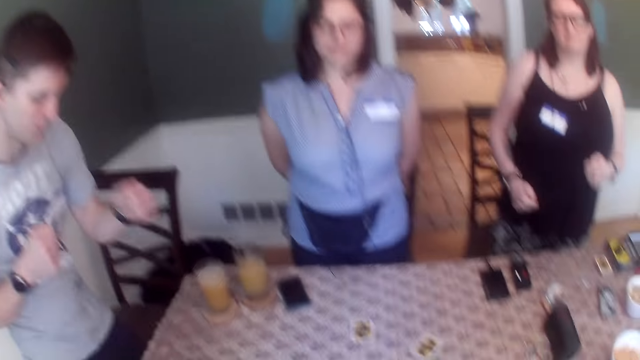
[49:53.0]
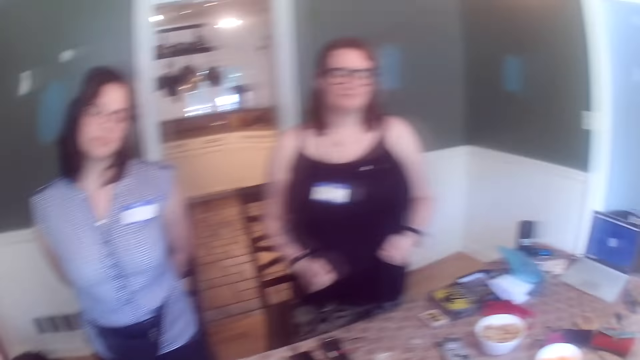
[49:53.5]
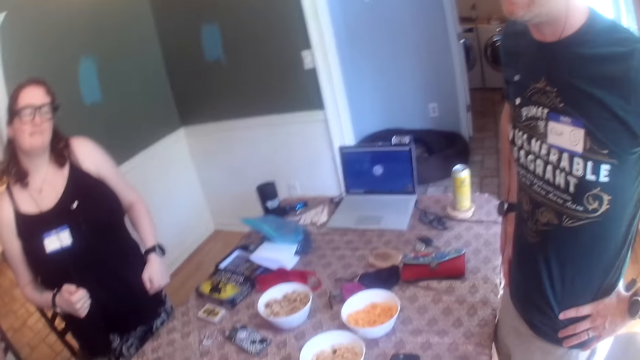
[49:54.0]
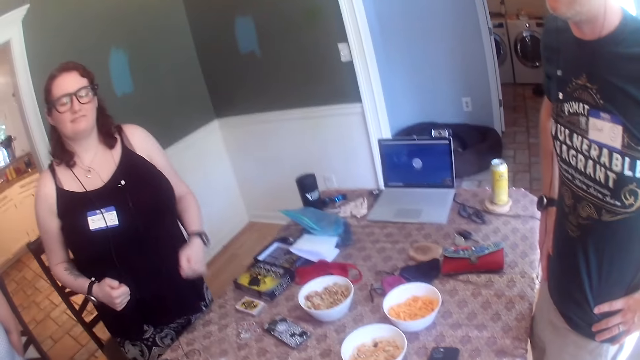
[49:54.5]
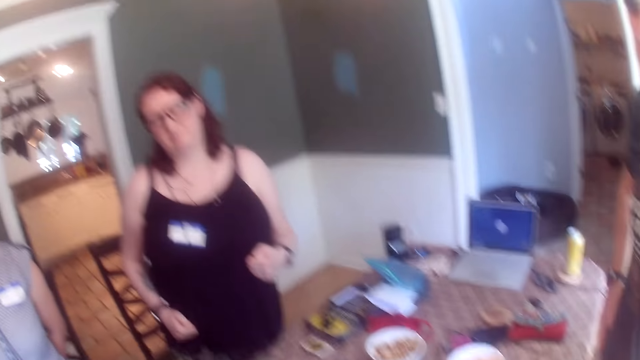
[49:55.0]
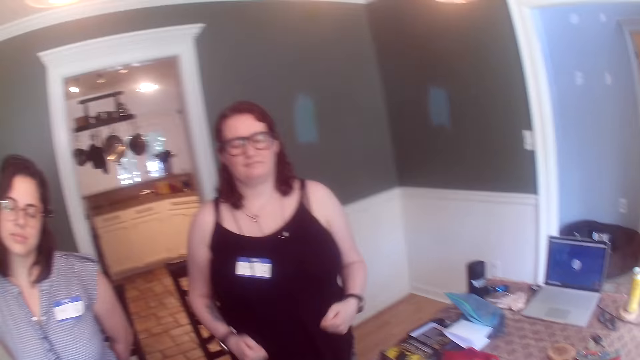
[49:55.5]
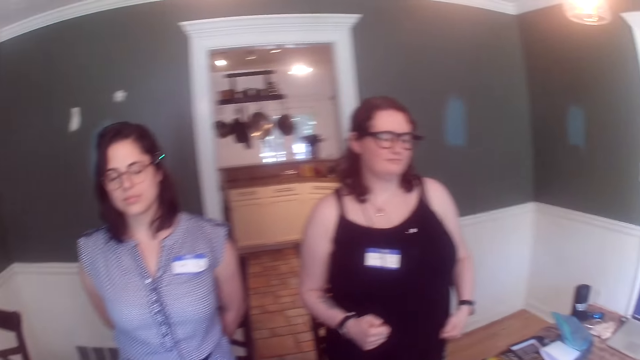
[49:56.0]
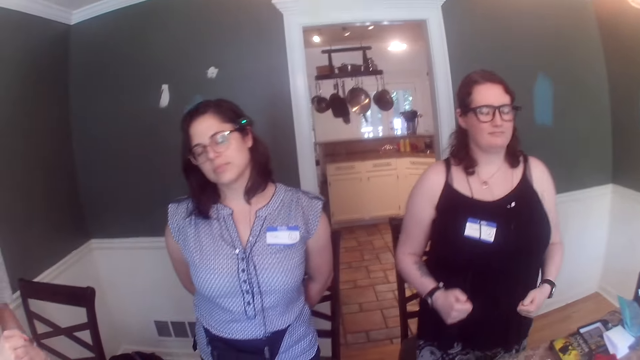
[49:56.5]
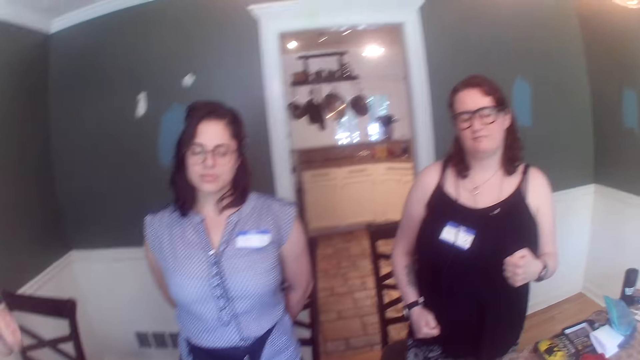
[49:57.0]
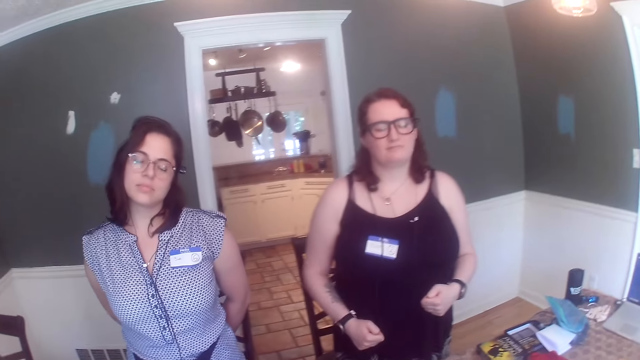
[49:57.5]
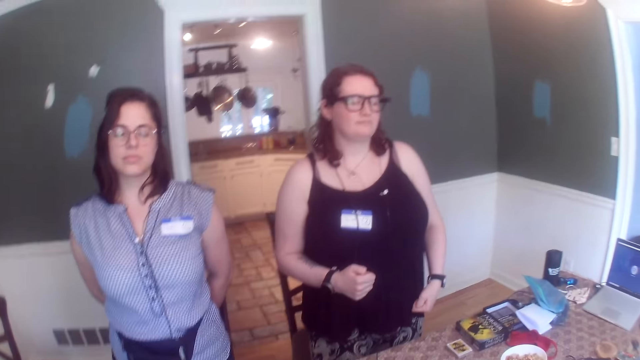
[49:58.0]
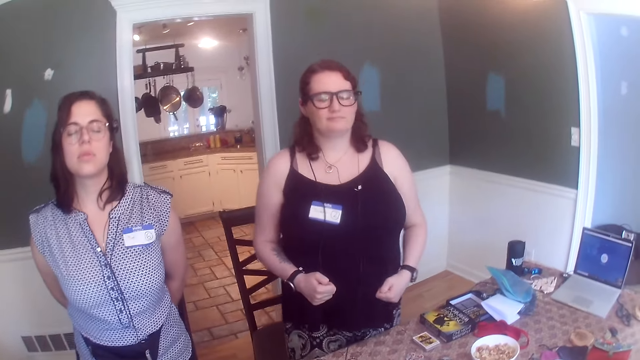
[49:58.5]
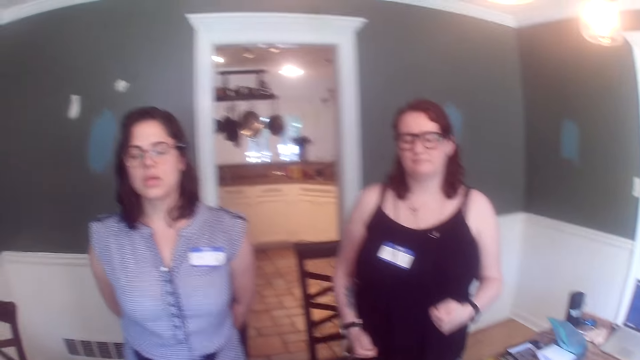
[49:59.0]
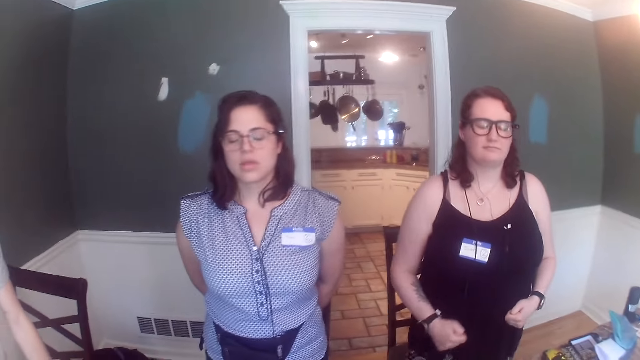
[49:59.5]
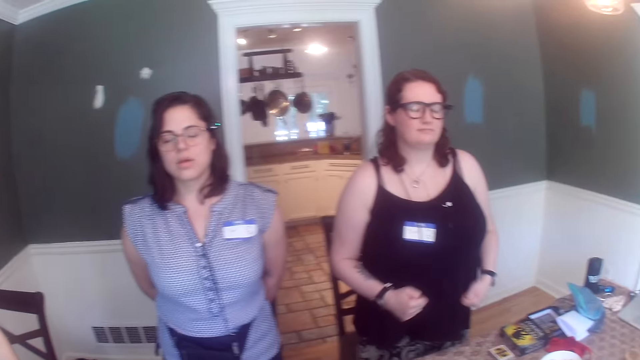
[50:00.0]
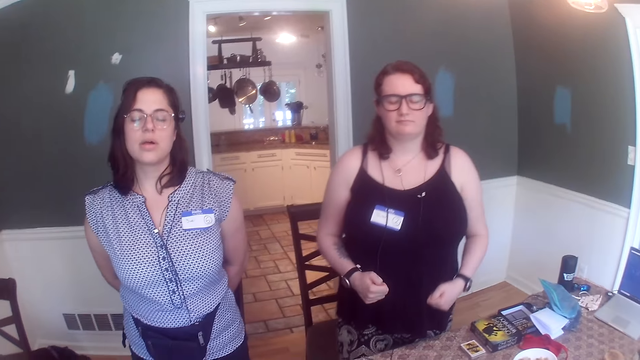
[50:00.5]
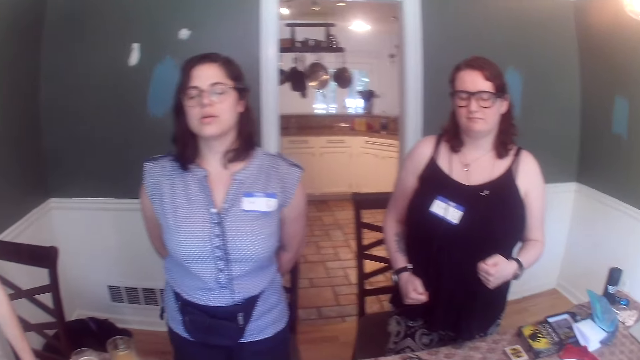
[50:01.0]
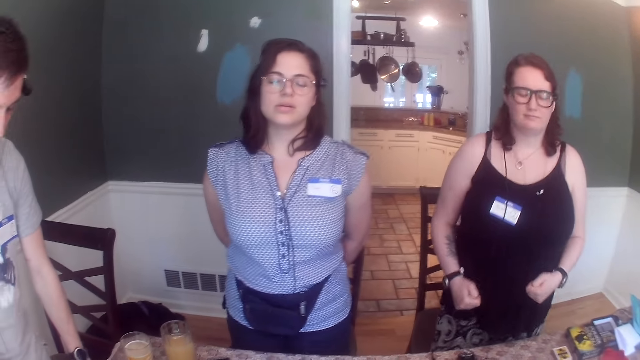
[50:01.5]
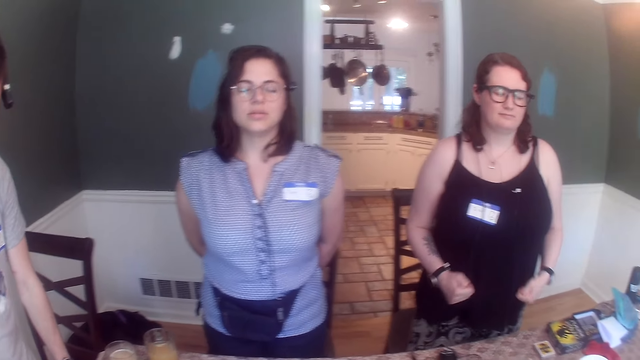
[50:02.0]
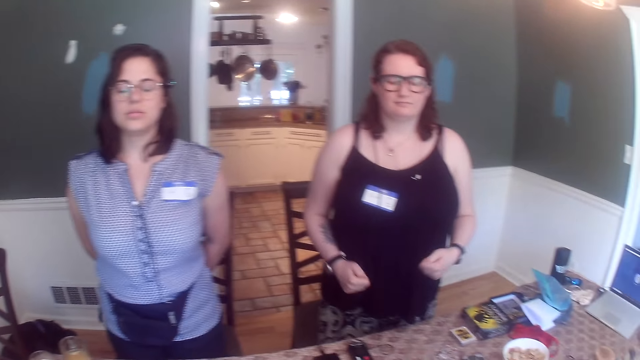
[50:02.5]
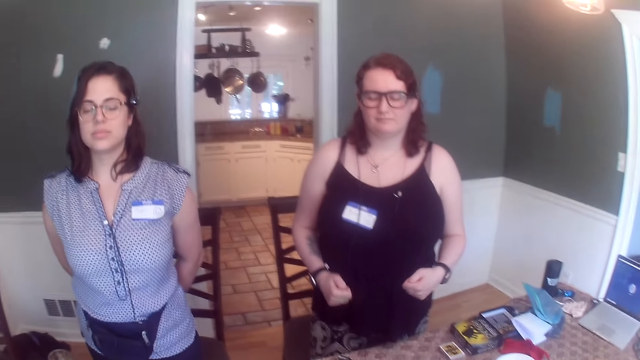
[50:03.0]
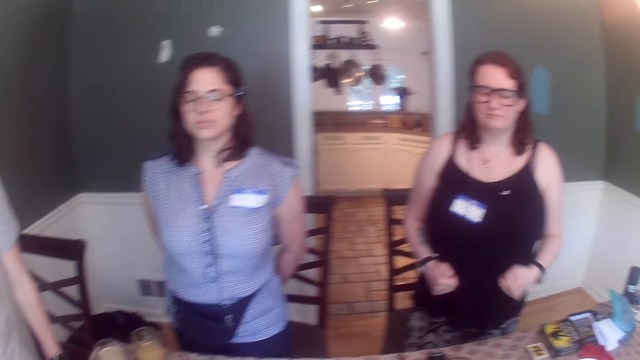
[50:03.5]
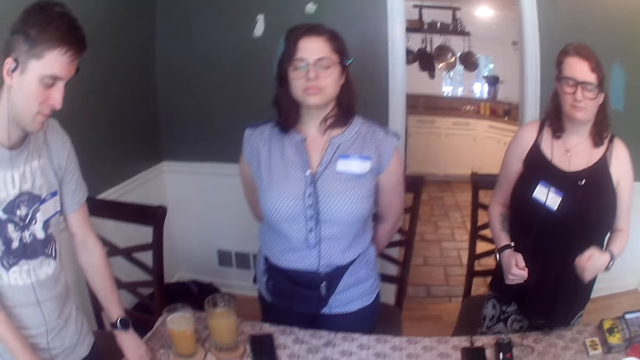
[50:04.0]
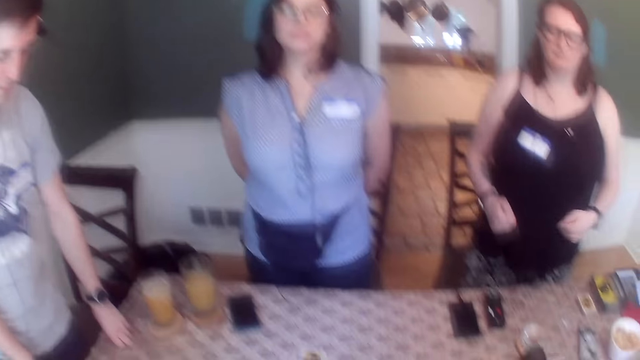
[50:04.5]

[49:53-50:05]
A woman dances.

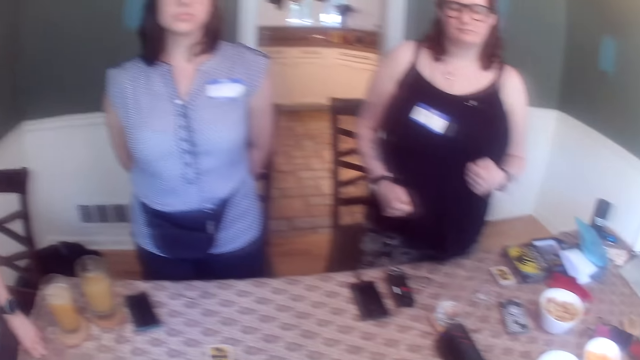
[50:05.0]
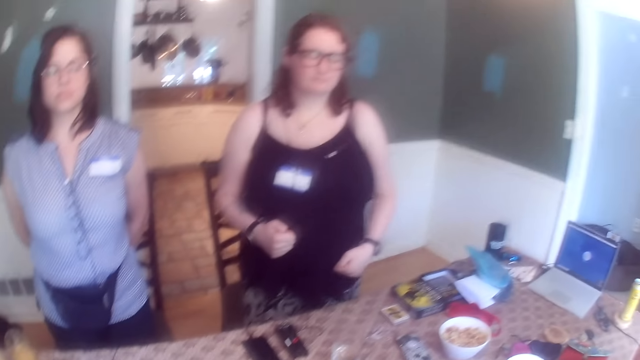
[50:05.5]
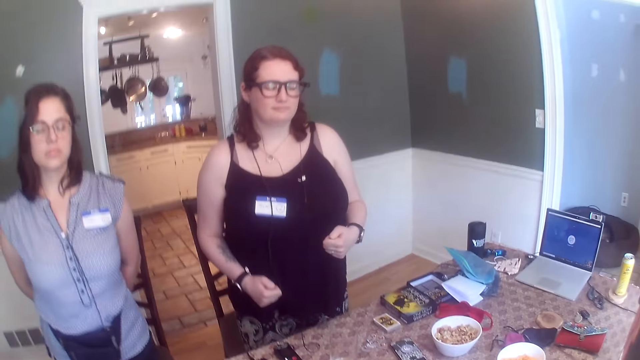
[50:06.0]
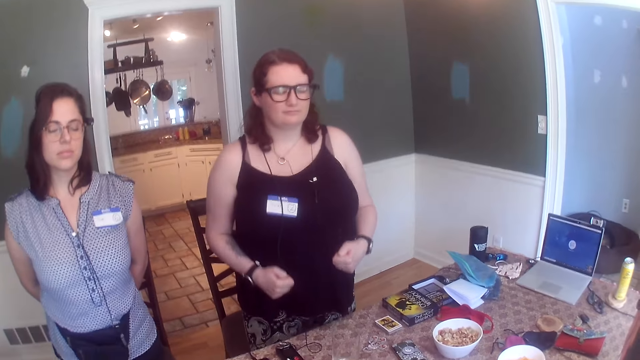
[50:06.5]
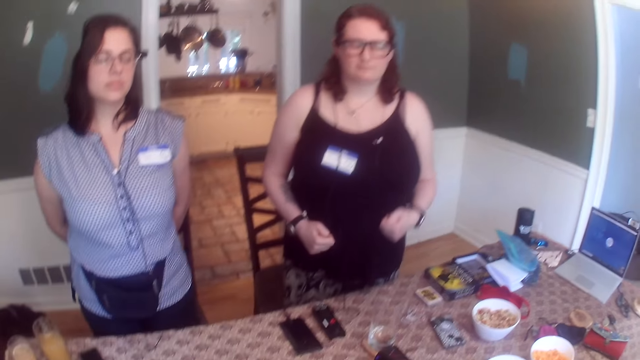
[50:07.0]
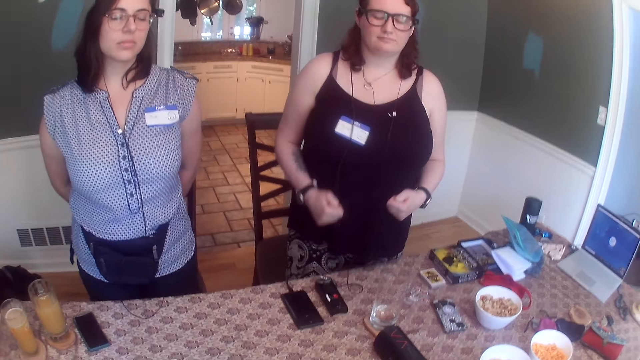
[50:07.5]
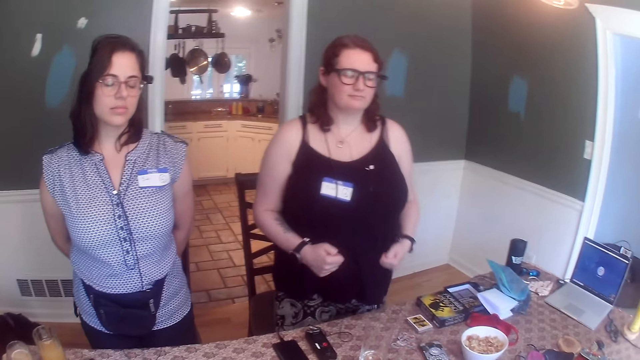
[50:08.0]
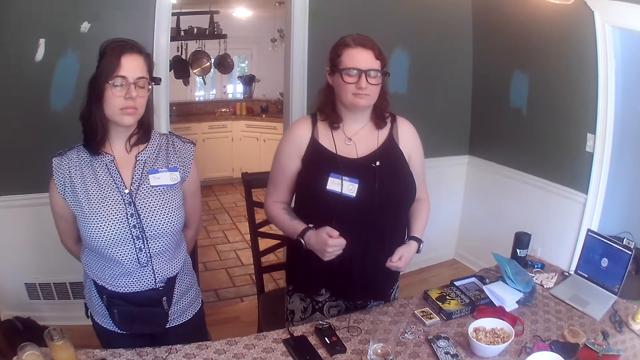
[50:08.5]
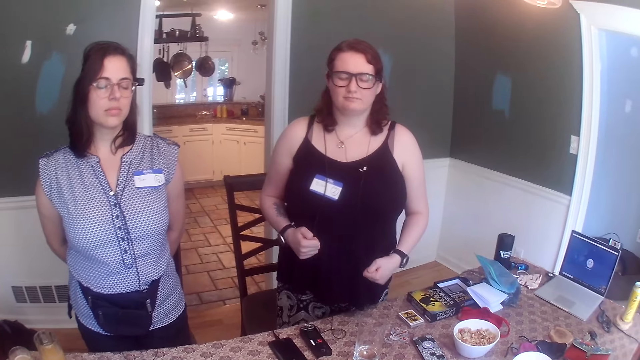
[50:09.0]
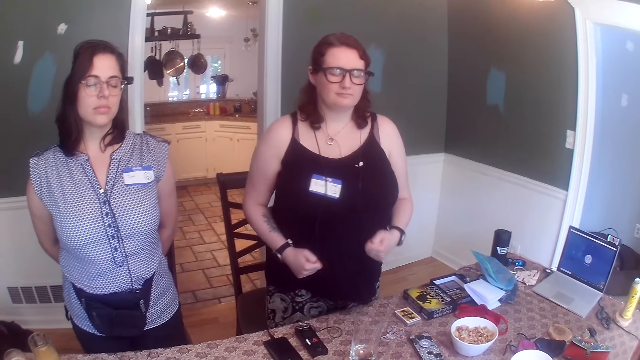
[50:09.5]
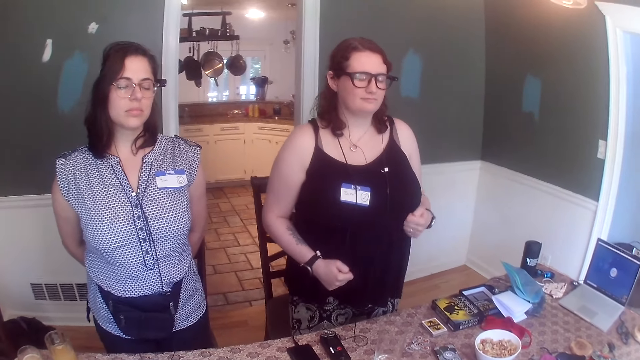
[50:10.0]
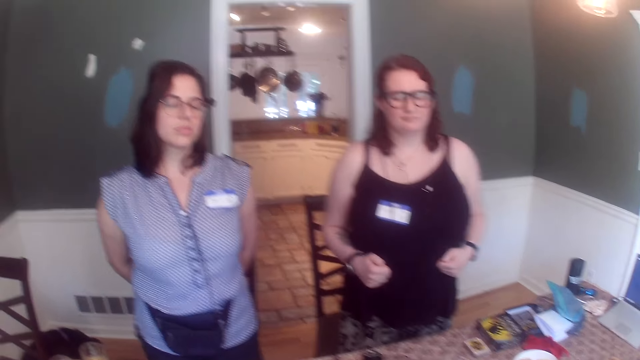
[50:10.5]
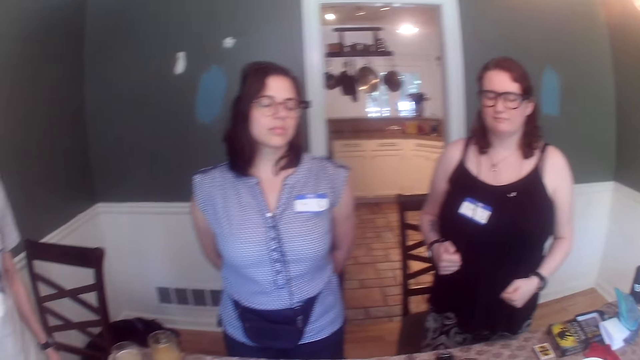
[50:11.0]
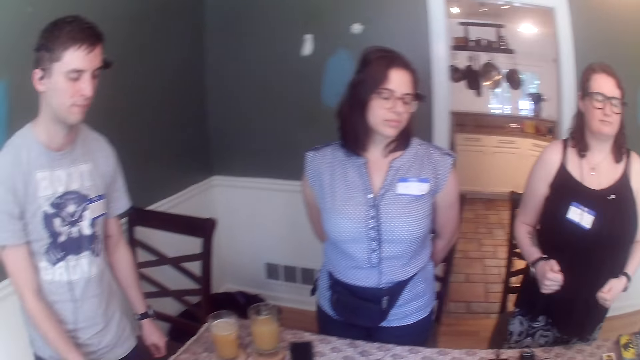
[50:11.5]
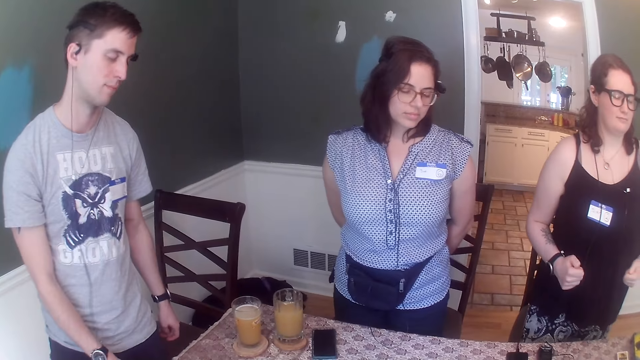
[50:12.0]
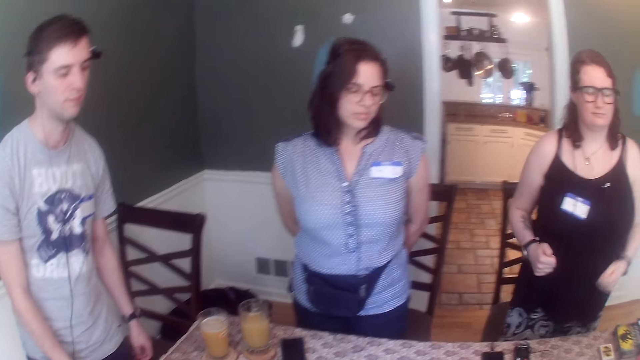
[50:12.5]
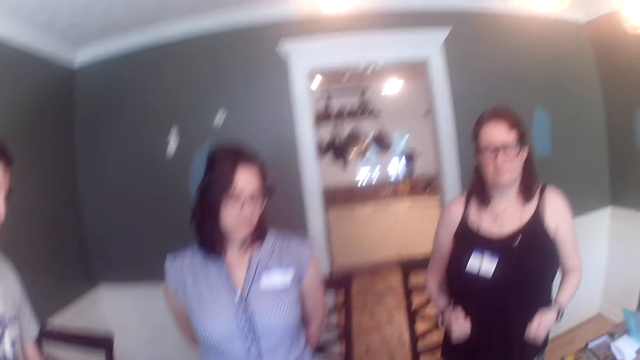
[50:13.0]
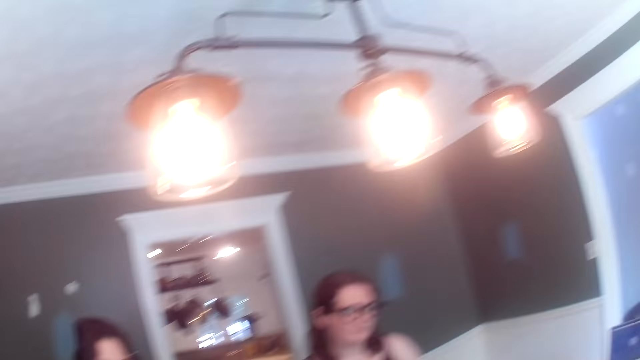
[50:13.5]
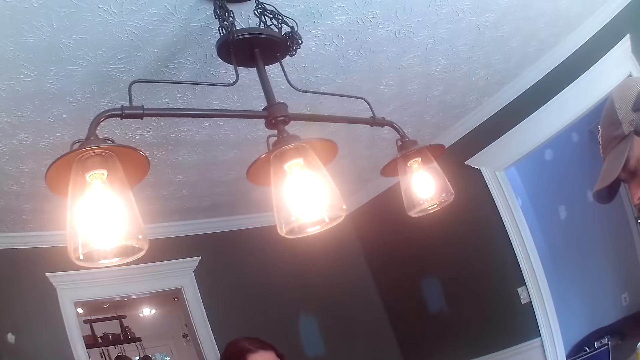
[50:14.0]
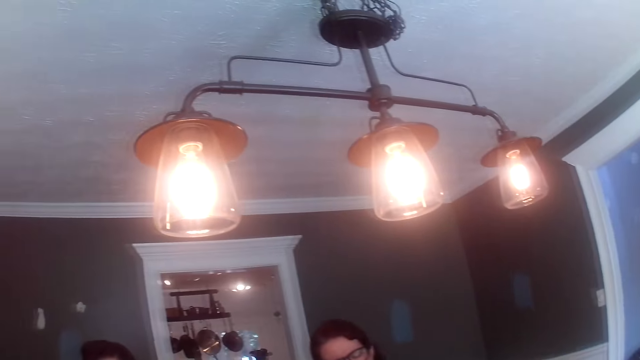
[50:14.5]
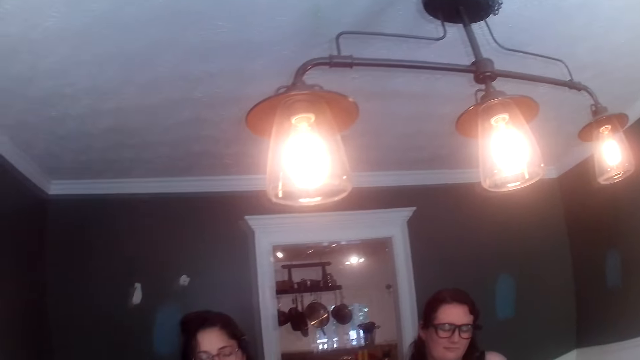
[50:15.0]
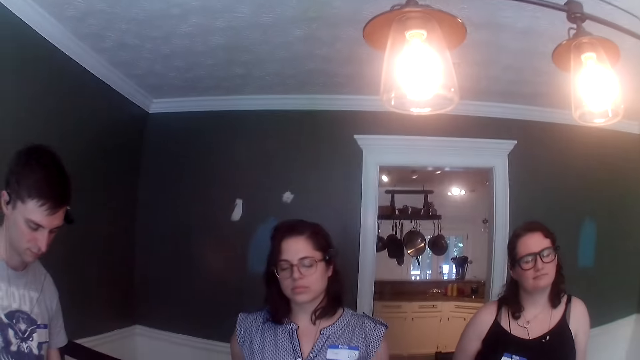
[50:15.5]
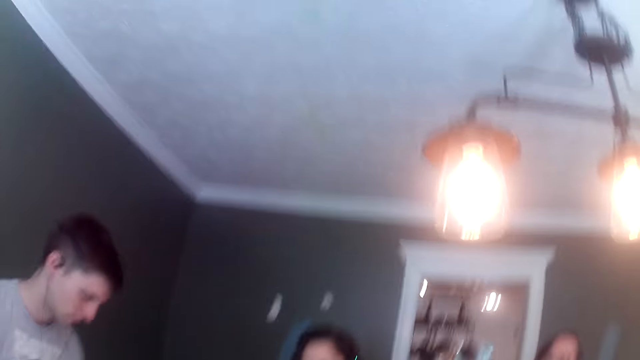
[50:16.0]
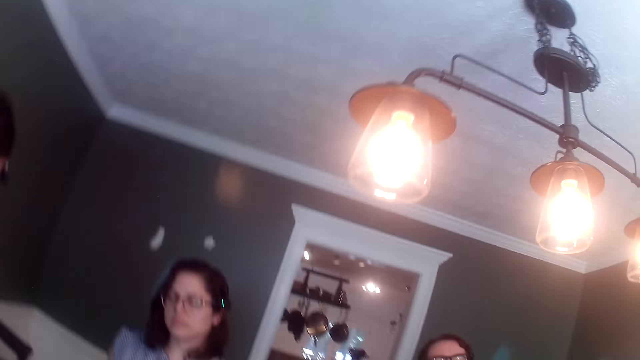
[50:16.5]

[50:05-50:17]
A man dances. The camera wearer looks around.
